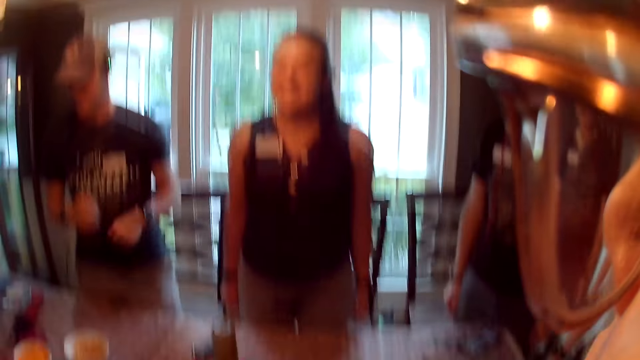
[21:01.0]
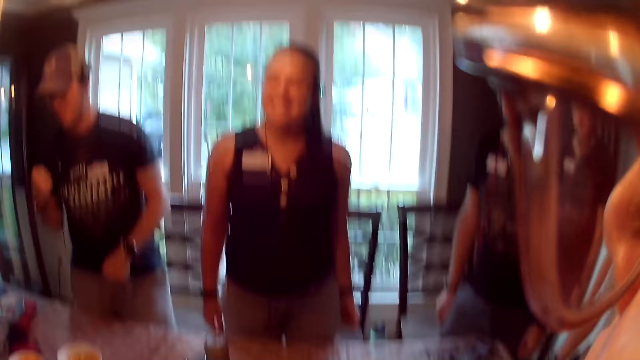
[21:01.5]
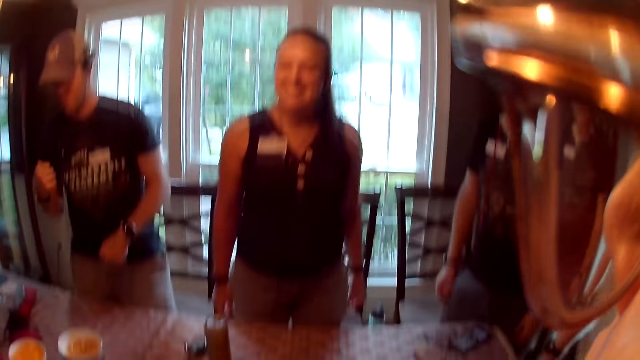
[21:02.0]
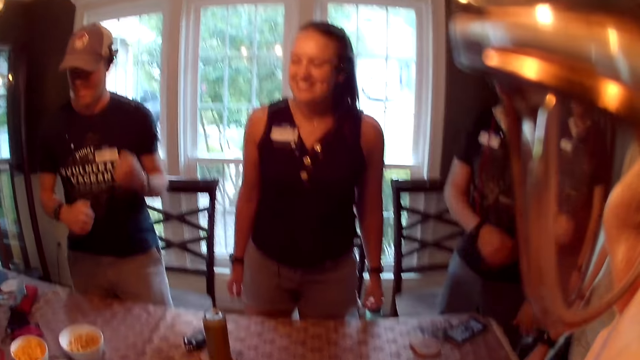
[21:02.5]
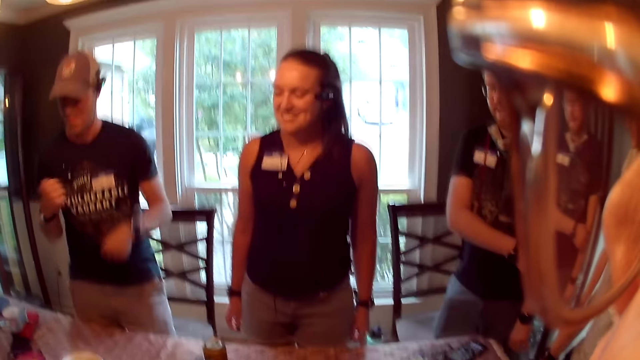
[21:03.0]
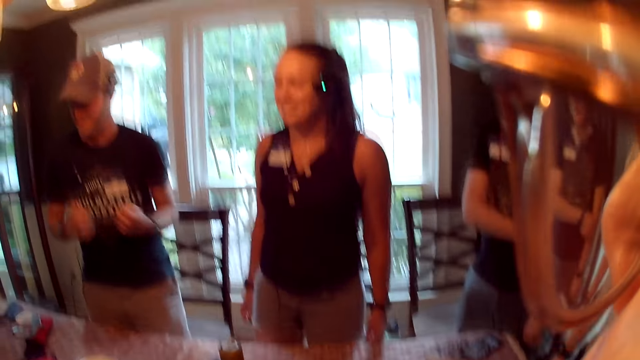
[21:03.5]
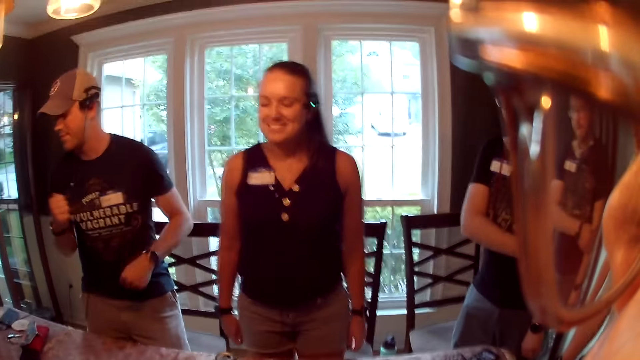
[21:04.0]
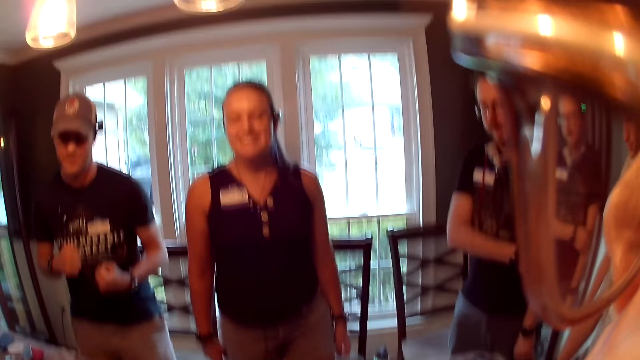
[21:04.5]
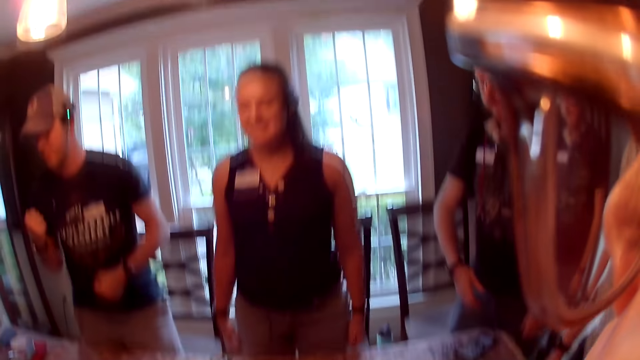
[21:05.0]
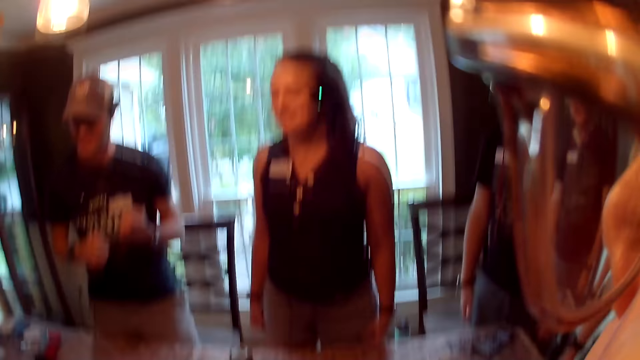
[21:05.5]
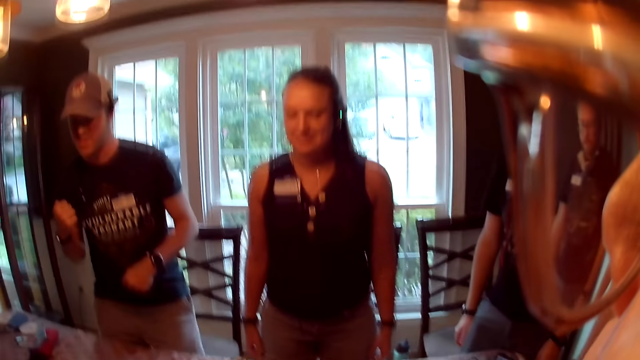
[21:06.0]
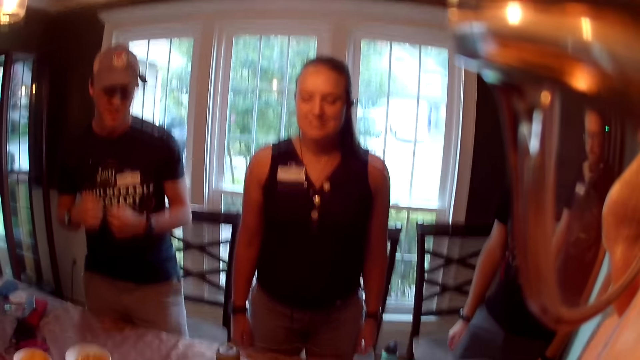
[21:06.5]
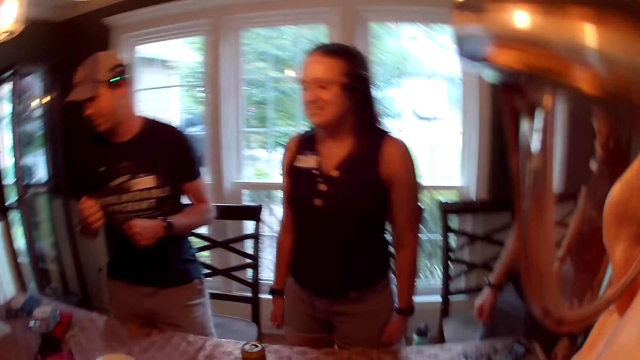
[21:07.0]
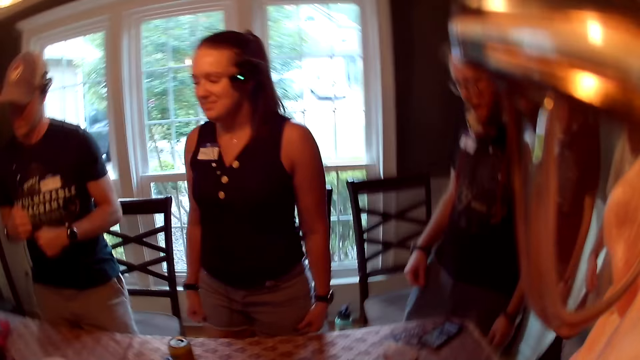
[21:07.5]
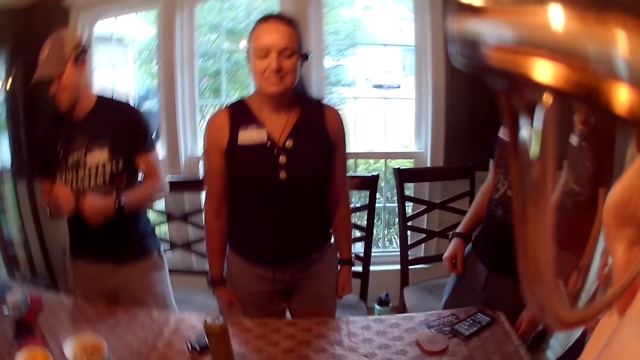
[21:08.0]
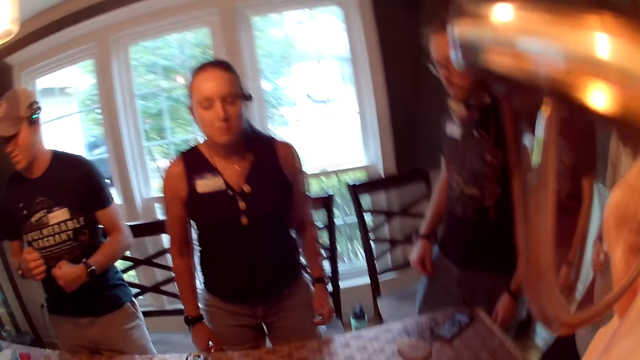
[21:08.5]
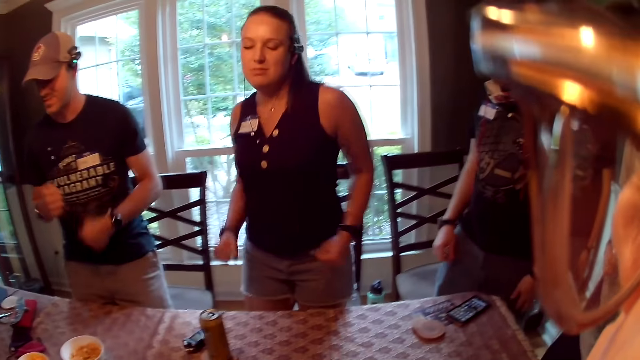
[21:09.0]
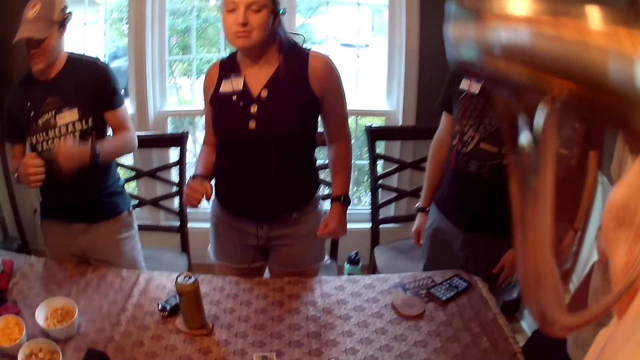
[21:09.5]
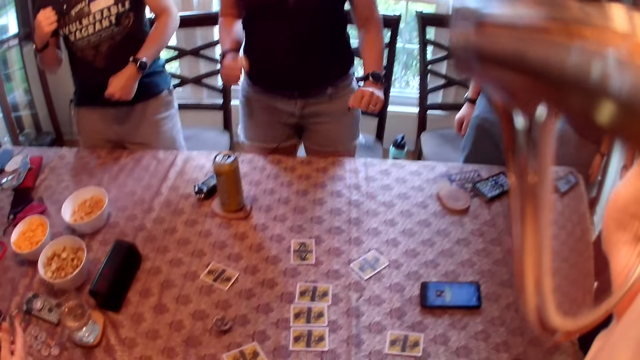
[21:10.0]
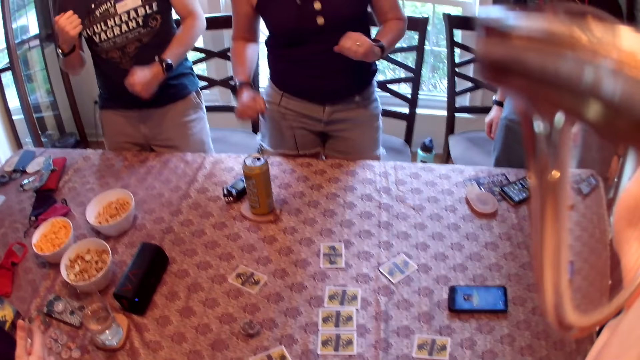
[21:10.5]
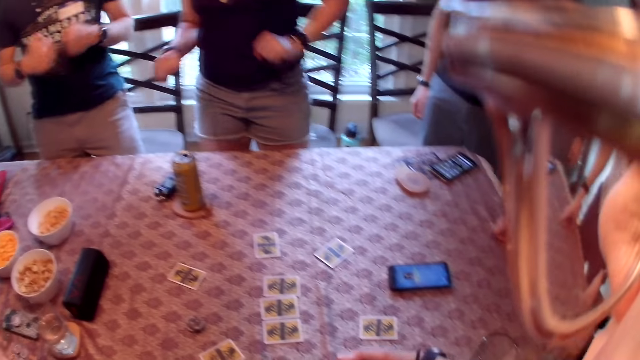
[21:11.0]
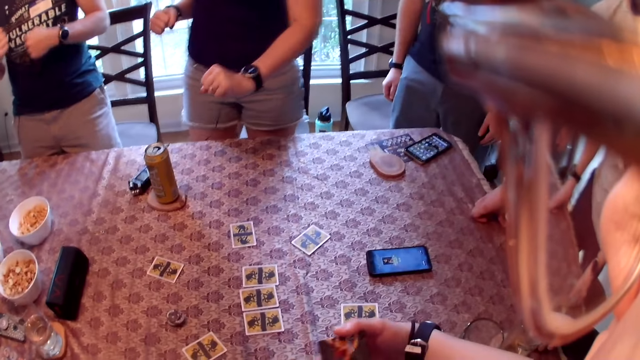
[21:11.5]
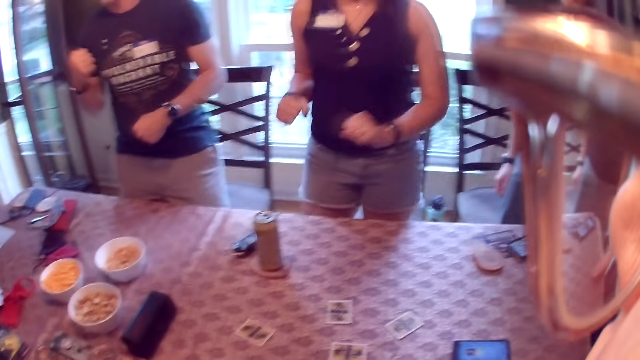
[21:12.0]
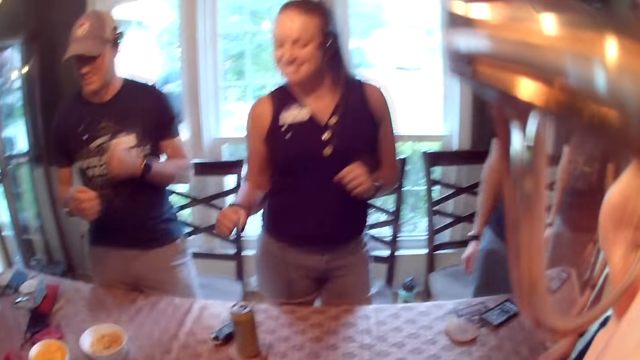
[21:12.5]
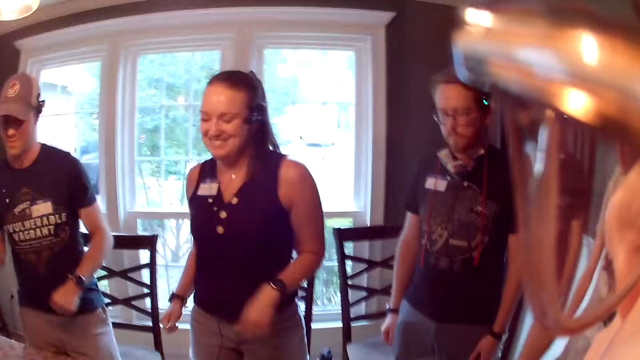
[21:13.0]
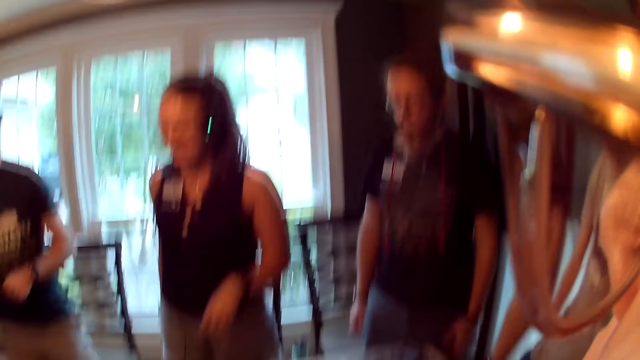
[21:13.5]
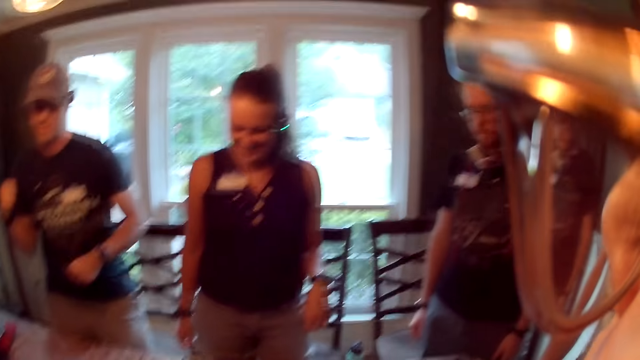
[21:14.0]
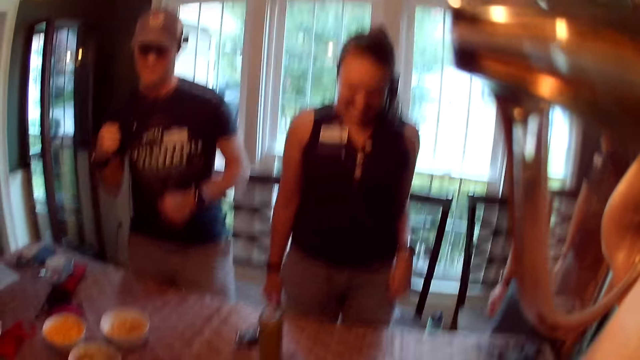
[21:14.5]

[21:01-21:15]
The camera wearer speaks. They dance. A woman dances. The camera wearer looks at the cards on the table.

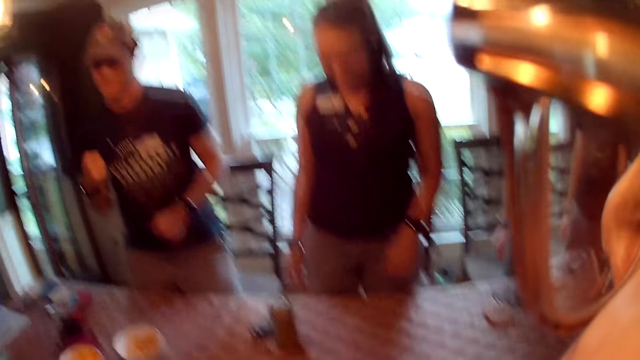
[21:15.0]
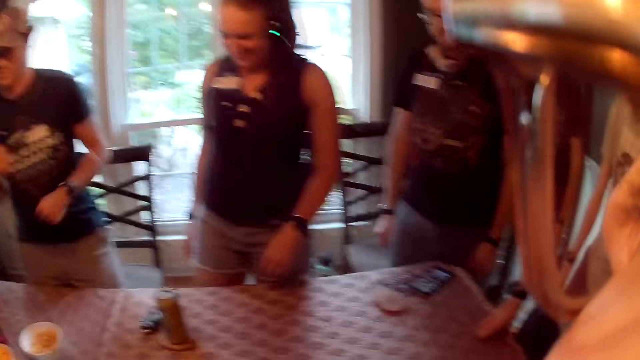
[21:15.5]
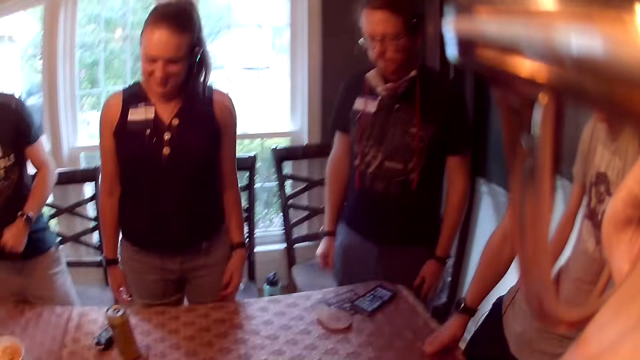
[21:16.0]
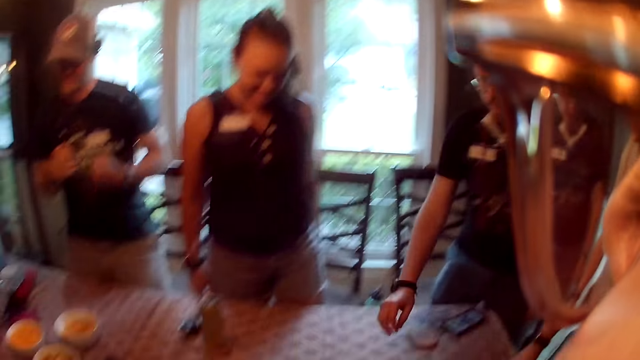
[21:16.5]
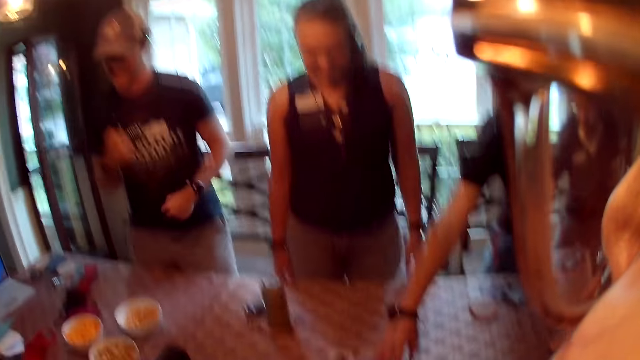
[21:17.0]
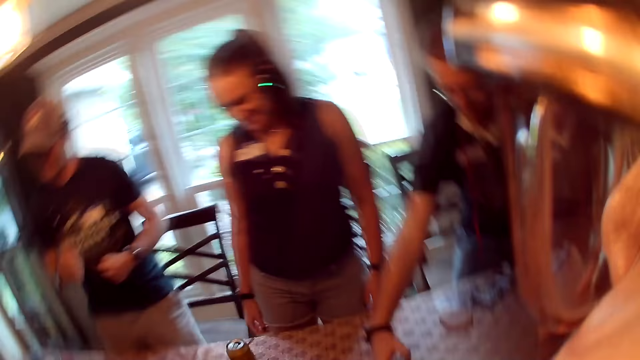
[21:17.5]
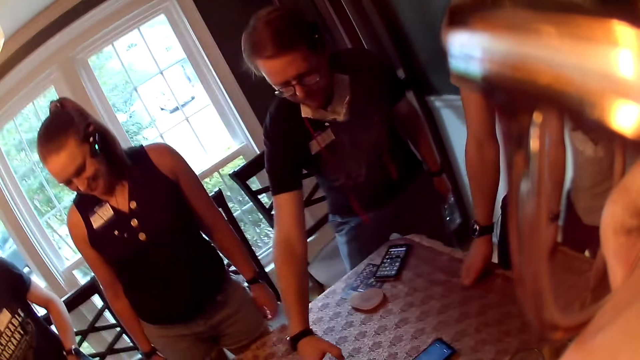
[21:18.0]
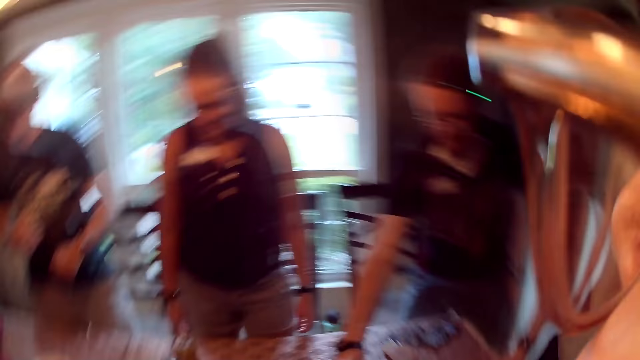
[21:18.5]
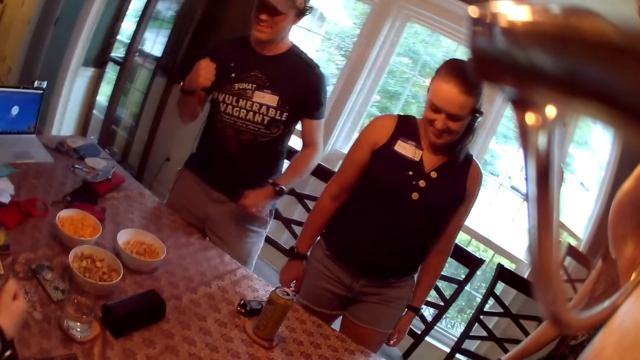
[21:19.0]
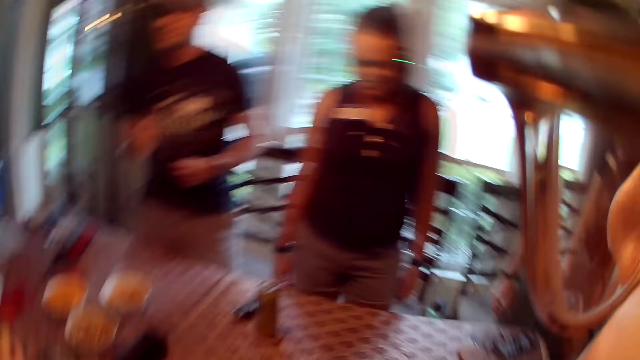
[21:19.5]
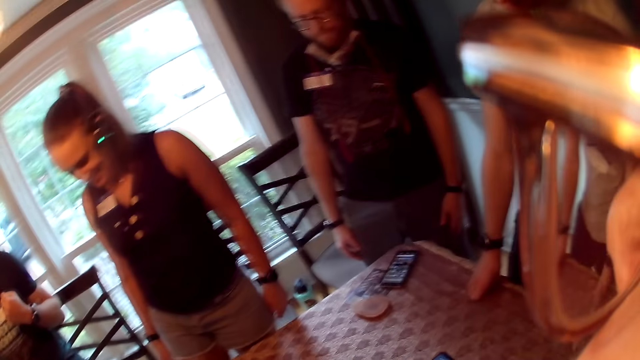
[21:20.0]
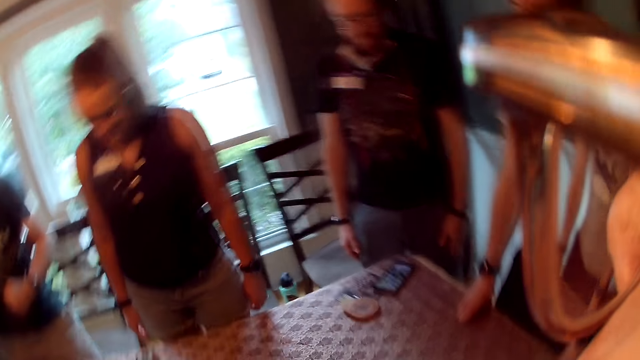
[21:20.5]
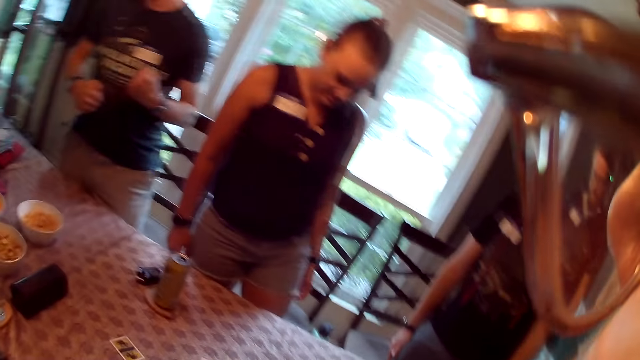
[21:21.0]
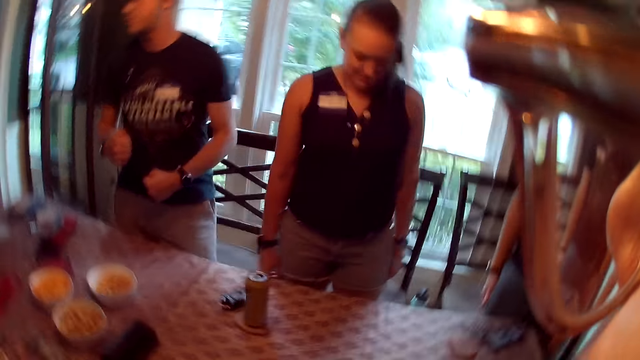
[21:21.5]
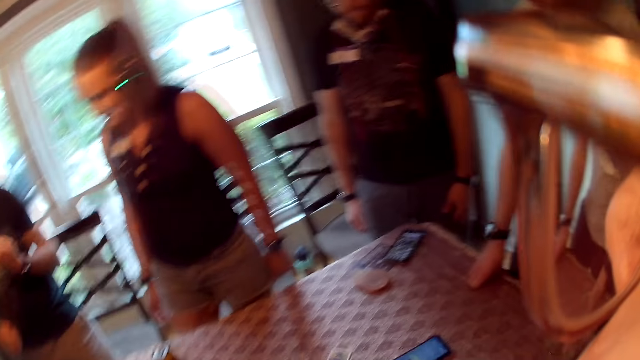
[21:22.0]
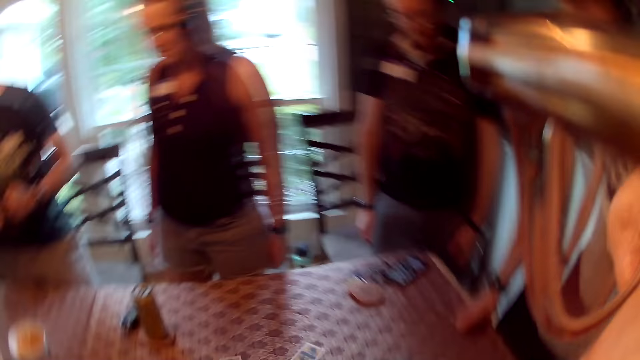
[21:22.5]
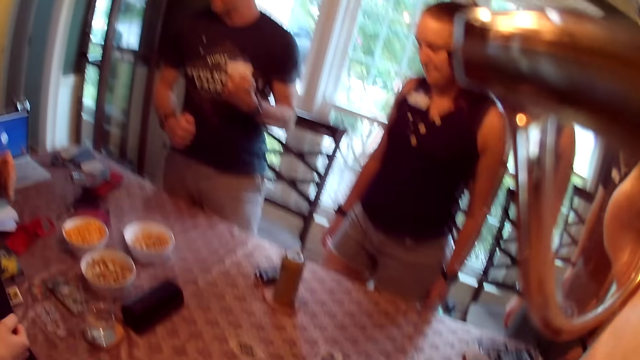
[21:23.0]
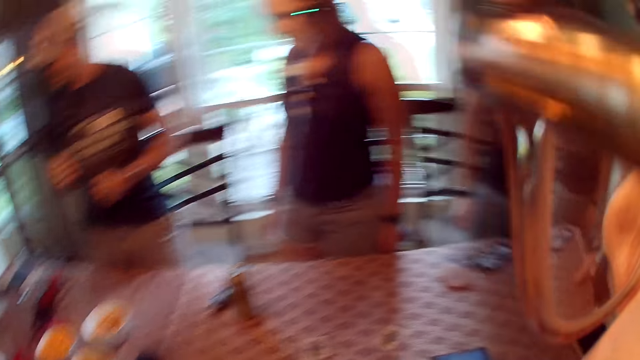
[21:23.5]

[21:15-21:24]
The camera wearer laughs. A man touches a card with his right hand. The camera wearer speaks. They look around.
